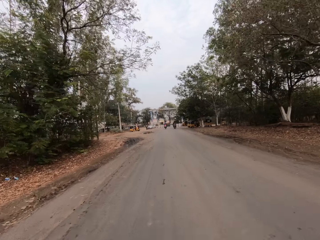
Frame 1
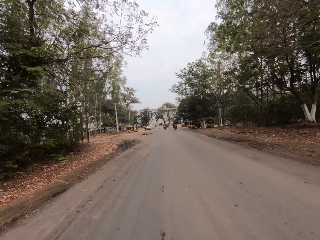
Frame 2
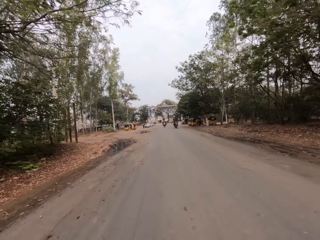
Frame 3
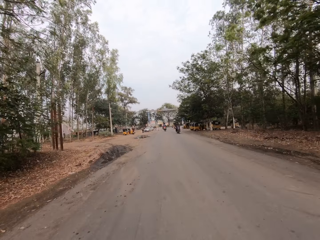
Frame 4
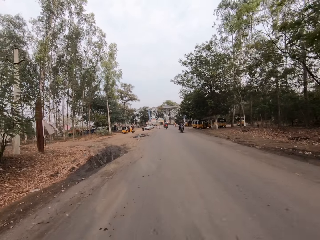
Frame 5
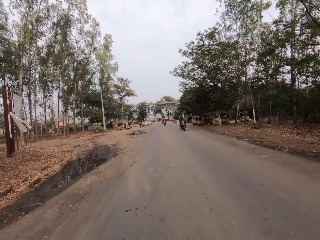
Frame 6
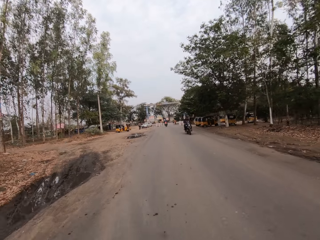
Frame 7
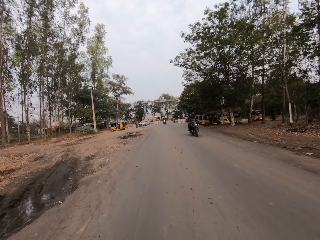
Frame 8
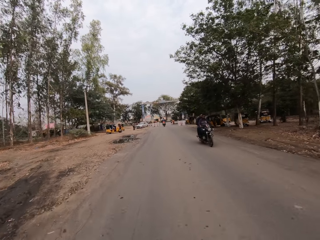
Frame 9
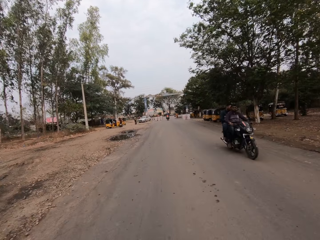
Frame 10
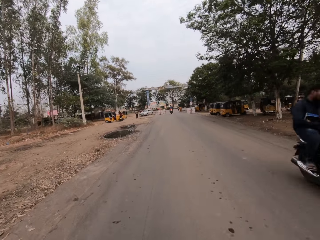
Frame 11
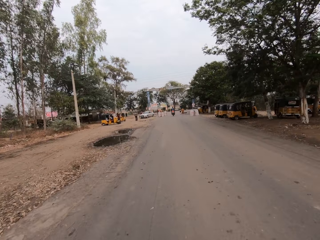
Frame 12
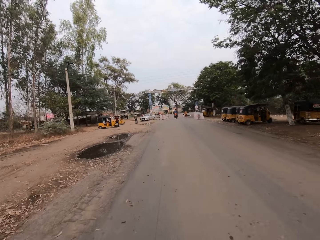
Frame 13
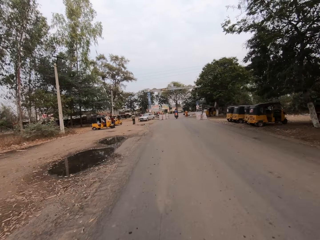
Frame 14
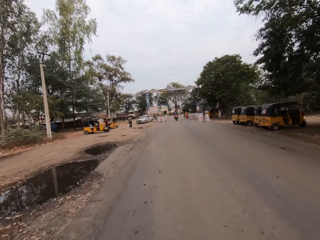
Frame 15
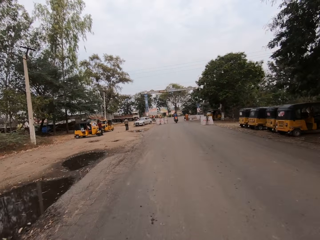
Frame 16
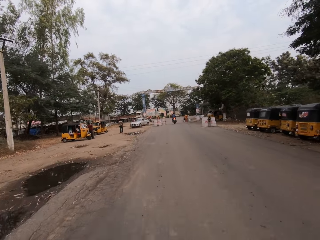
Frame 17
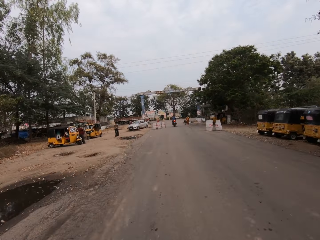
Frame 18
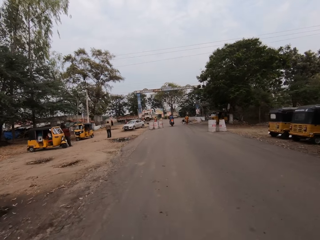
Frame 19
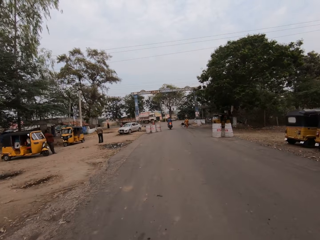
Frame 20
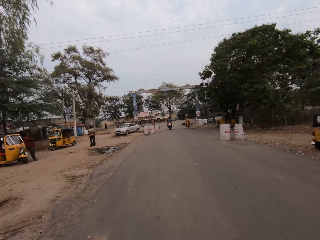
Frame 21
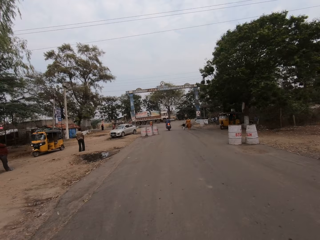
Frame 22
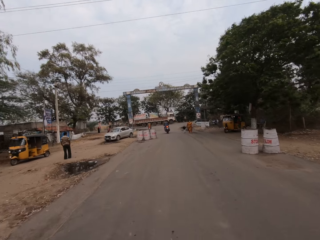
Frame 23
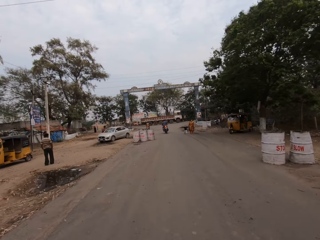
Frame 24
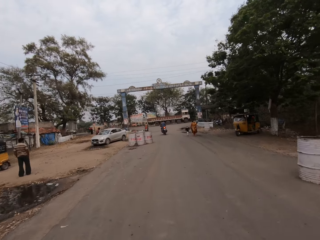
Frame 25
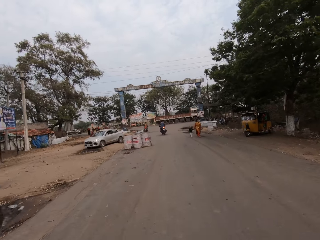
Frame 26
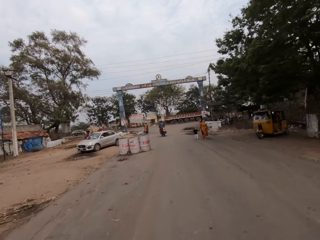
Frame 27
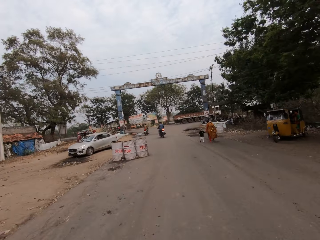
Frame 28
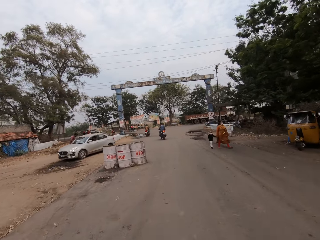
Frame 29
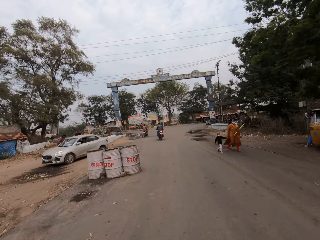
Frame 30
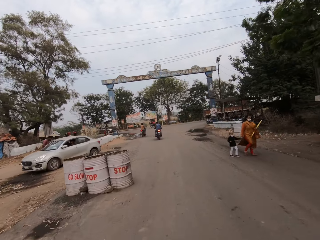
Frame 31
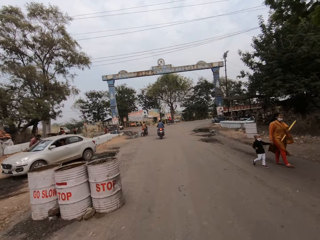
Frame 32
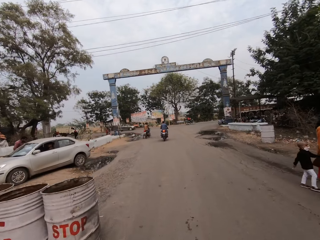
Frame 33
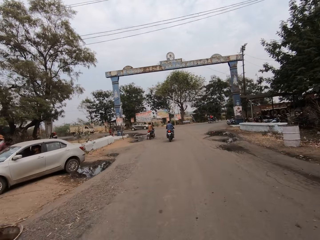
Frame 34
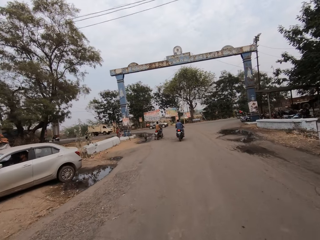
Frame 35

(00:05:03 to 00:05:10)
A man and another man on a motorcycle ride past the camera wearer.

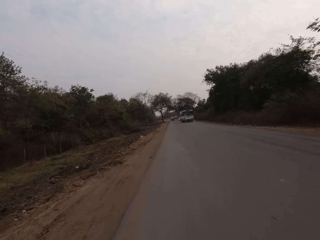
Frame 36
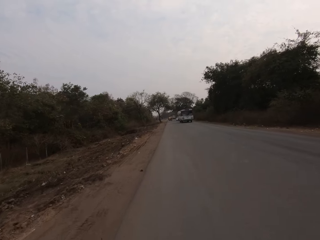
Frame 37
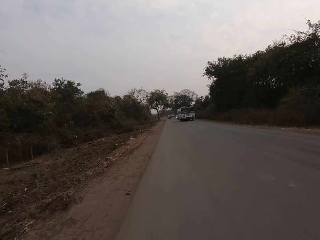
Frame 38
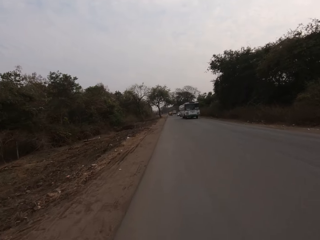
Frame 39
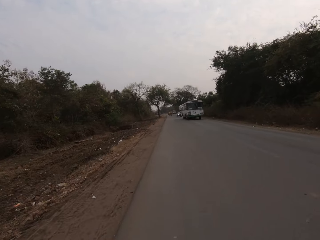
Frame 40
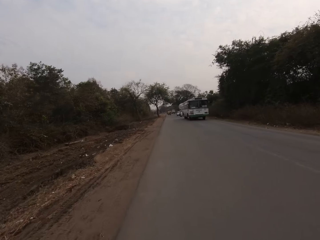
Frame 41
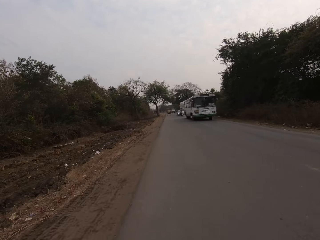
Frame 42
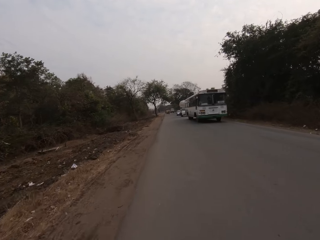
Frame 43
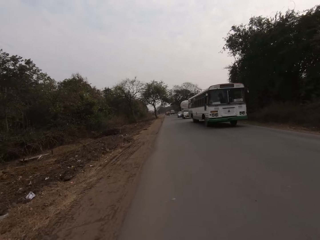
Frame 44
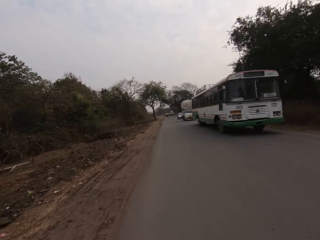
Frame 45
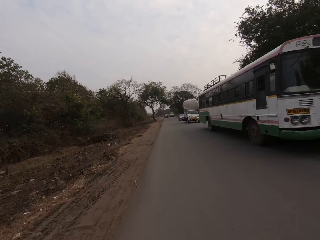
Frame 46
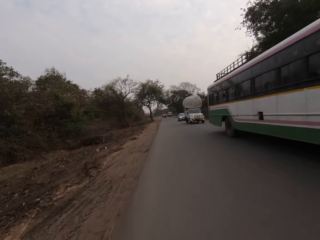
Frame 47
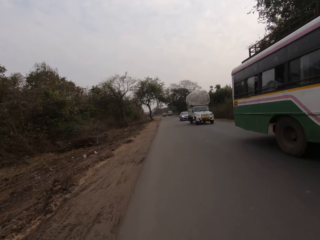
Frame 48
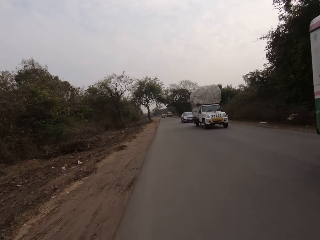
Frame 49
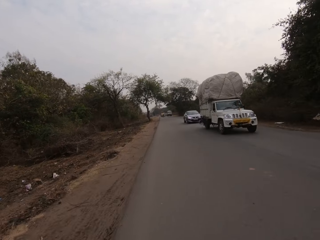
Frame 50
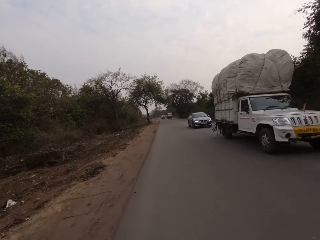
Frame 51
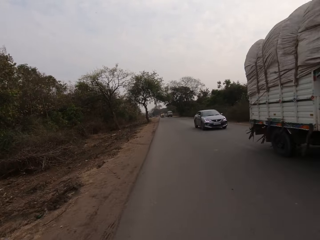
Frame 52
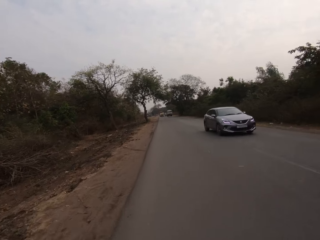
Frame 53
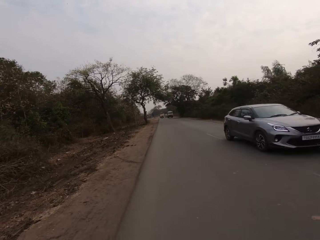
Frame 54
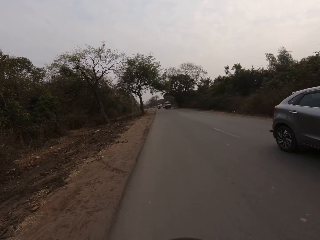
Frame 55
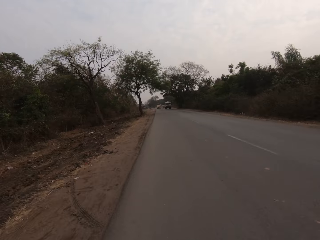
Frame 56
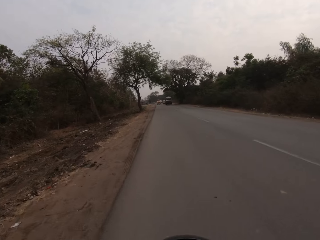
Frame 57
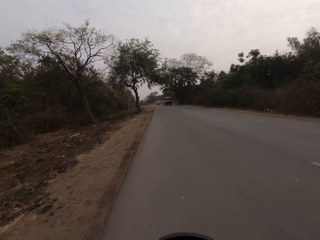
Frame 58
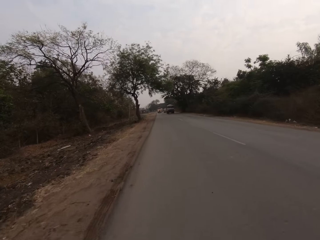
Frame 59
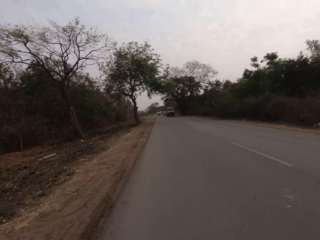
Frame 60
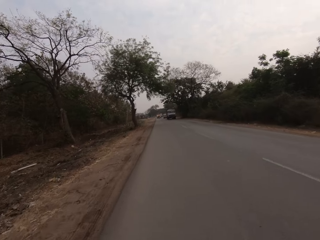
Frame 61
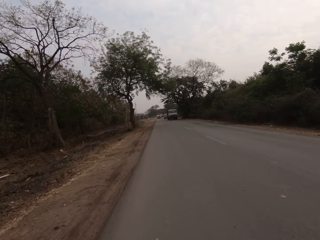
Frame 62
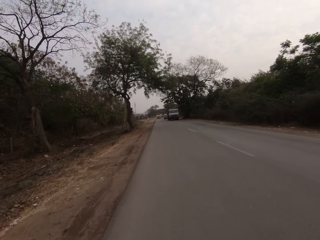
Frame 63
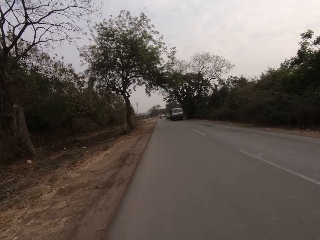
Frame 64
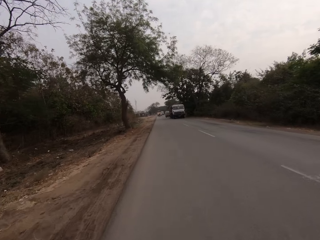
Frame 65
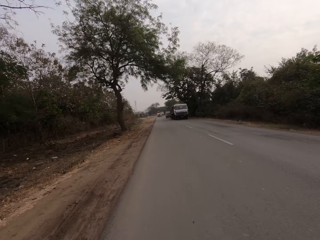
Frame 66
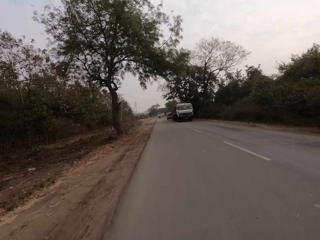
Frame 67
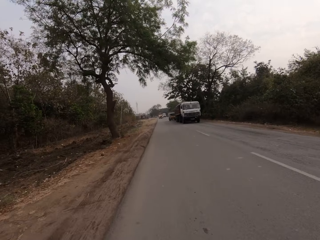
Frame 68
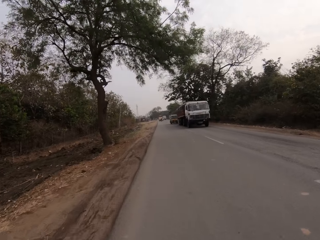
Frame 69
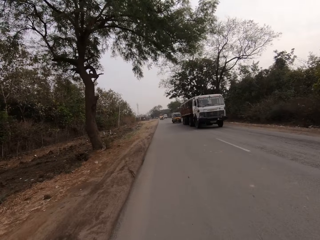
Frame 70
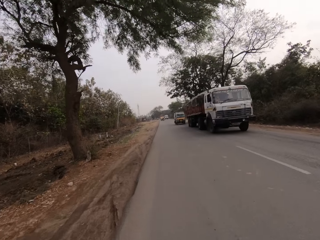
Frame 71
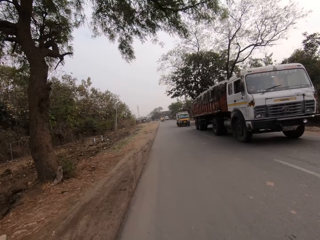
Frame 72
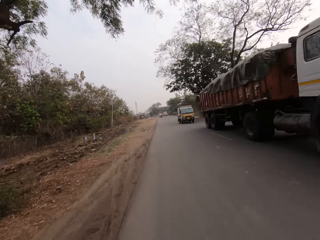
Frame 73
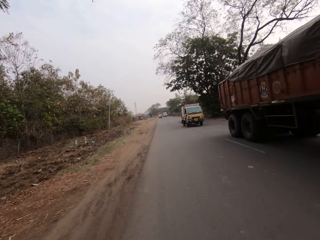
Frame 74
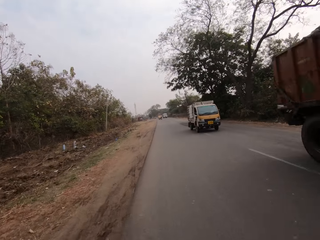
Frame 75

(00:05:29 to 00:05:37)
A white bus drives past the camera wearer. A white car drives past the camera wearer. A grey car drives past the camera wearer. A white trailer drives past the camera wearer.

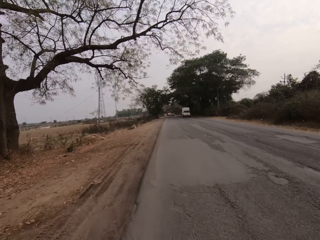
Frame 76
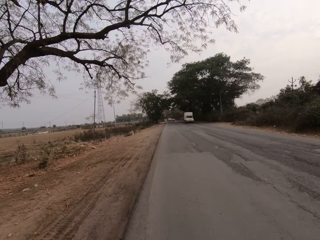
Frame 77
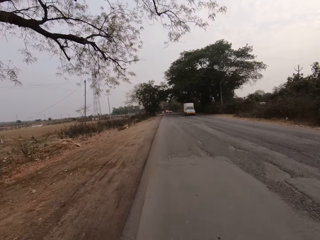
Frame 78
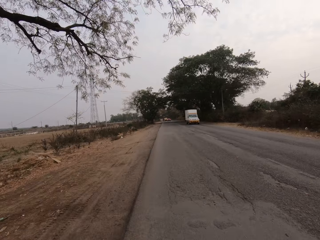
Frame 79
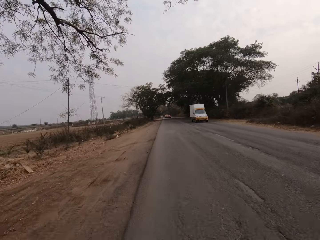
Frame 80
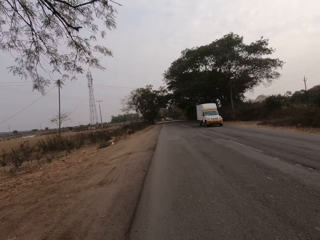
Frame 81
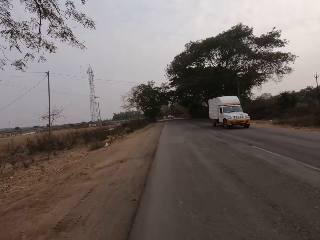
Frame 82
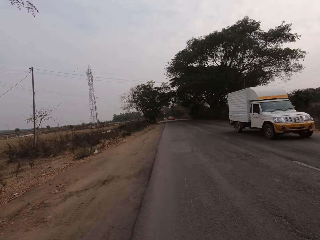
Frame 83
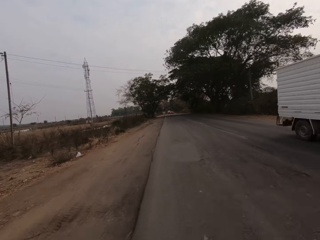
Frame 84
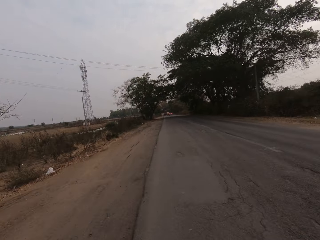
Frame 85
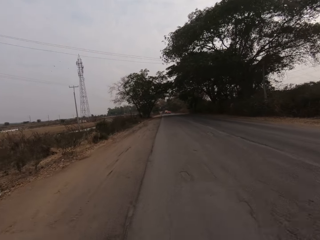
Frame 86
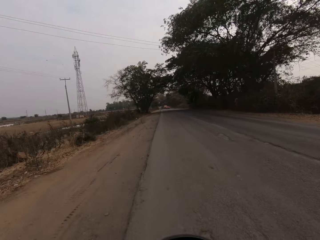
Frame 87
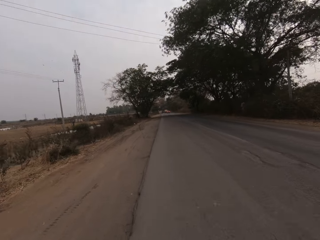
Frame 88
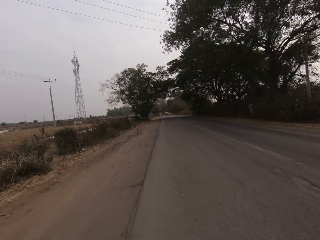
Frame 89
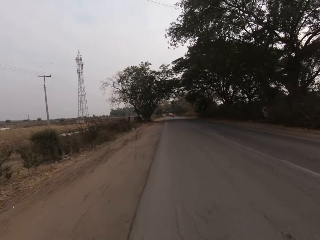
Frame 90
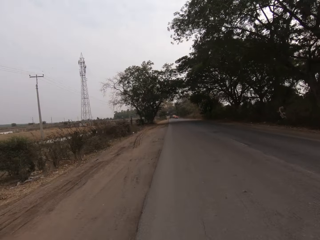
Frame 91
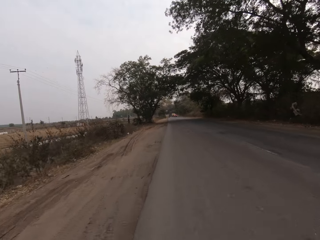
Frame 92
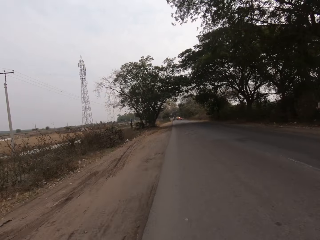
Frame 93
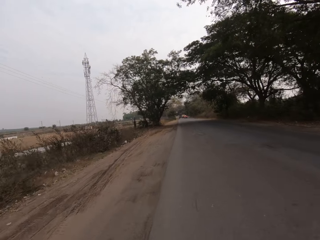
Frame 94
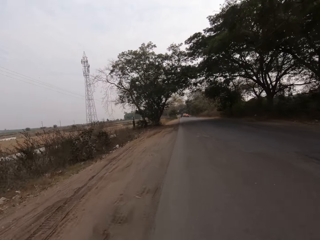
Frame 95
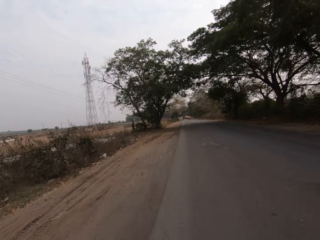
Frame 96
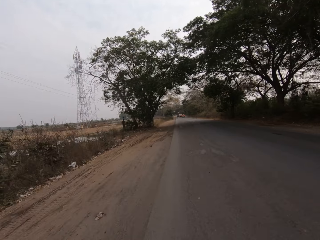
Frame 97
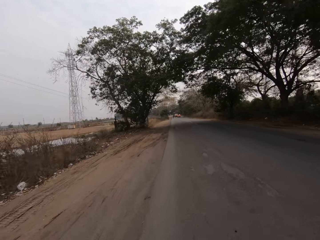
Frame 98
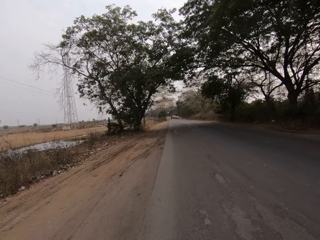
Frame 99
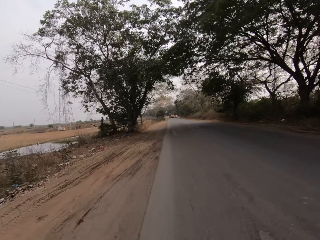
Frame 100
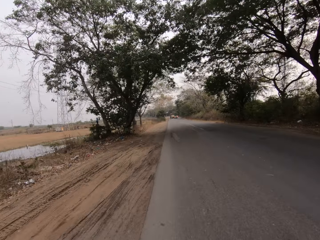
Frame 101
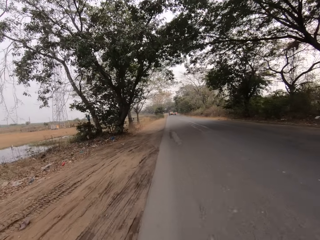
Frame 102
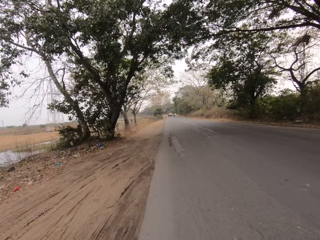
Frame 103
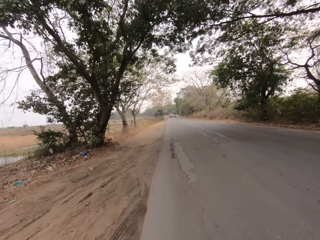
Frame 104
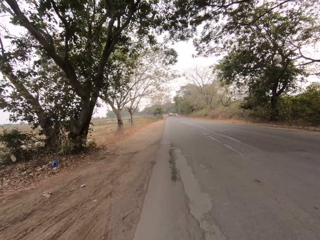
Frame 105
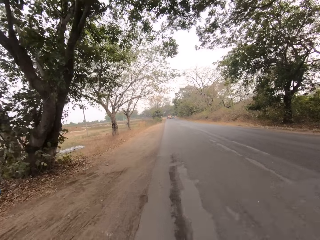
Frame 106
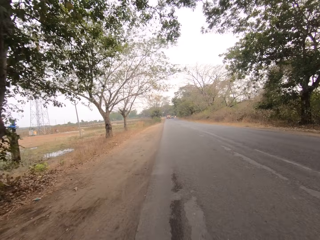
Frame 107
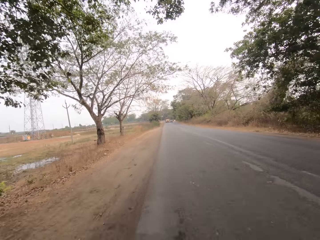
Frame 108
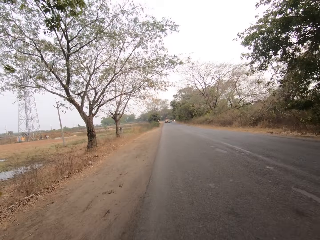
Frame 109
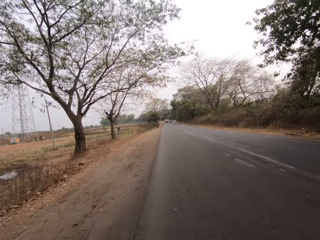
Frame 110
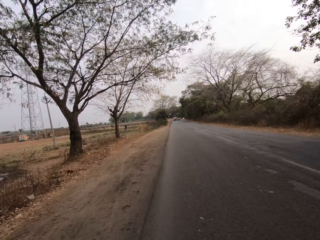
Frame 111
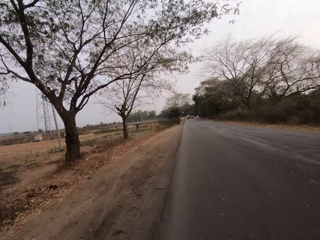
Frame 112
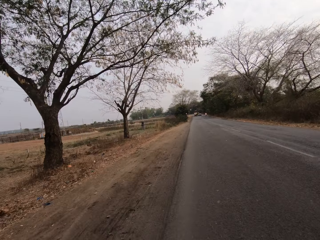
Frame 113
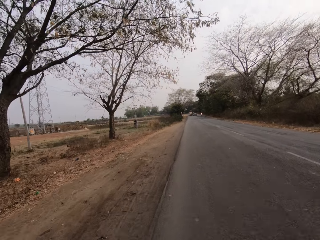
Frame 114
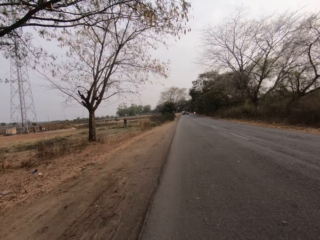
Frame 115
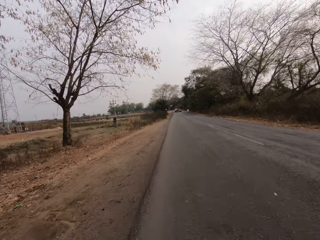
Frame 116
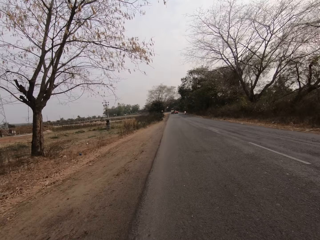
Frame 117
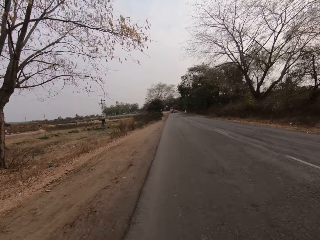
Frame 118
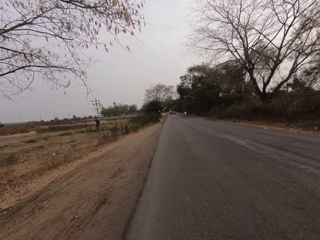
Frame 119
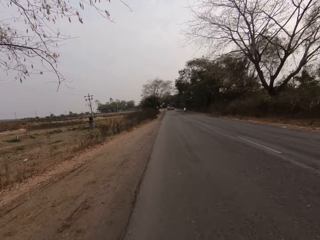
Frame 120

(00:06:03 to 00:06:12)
A white bus drives past the camera wearer.
